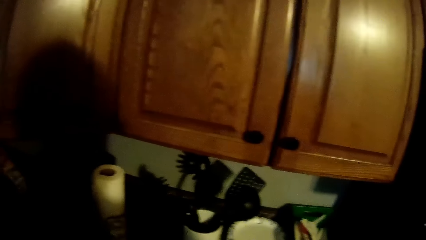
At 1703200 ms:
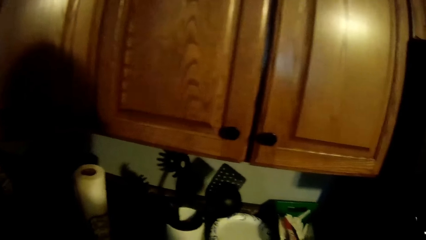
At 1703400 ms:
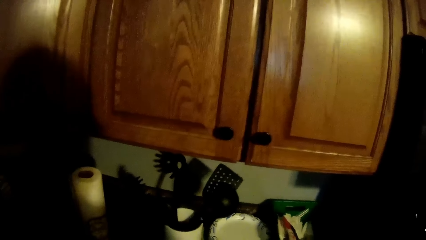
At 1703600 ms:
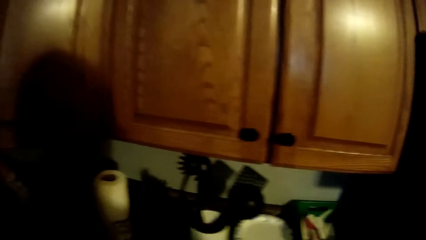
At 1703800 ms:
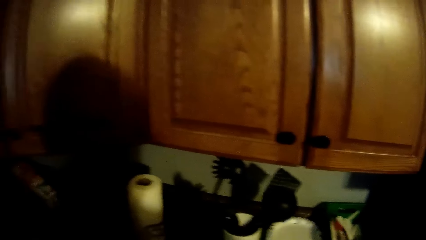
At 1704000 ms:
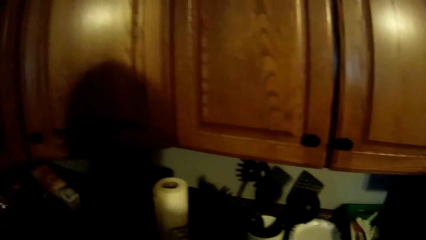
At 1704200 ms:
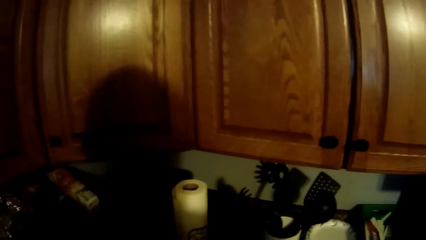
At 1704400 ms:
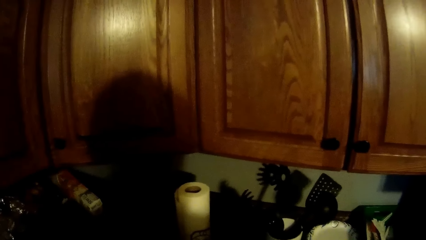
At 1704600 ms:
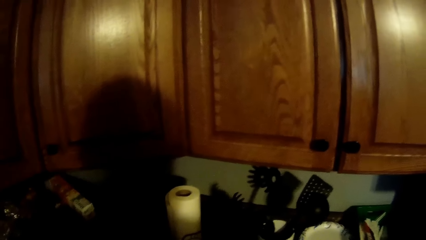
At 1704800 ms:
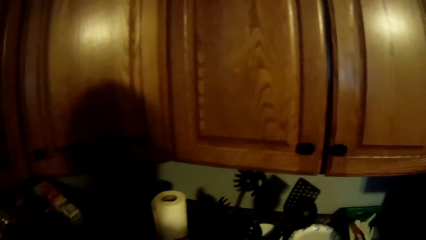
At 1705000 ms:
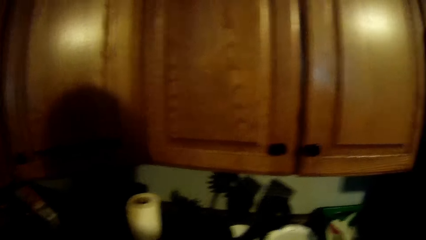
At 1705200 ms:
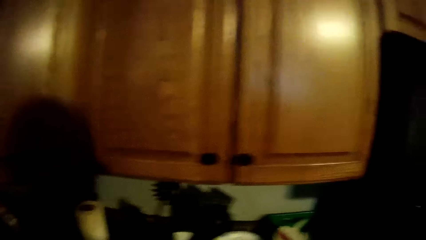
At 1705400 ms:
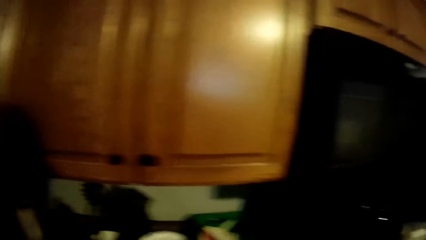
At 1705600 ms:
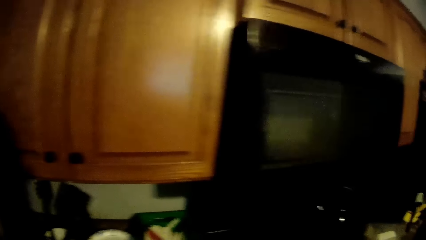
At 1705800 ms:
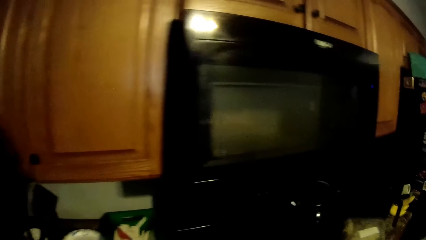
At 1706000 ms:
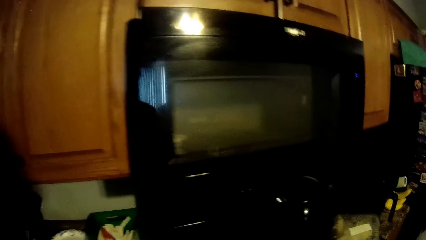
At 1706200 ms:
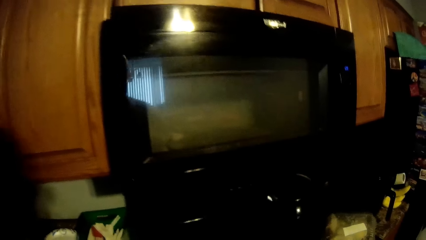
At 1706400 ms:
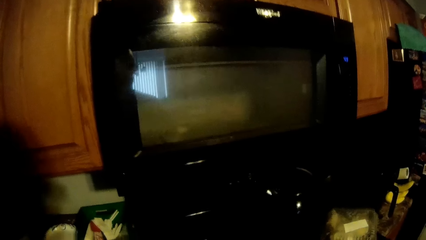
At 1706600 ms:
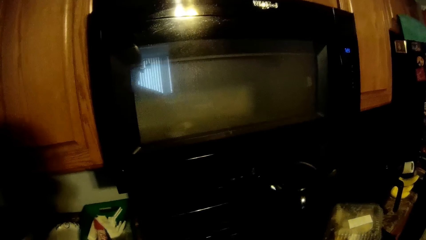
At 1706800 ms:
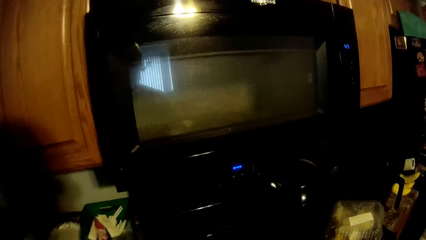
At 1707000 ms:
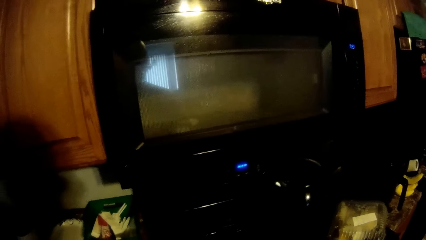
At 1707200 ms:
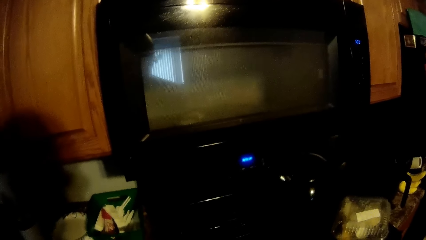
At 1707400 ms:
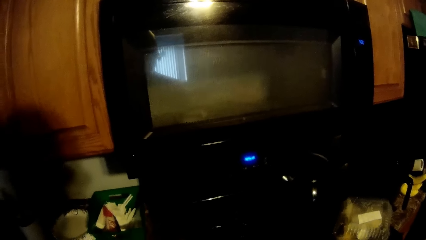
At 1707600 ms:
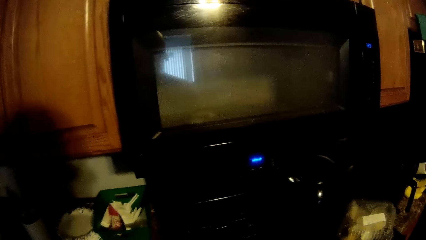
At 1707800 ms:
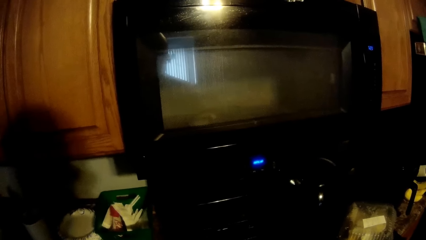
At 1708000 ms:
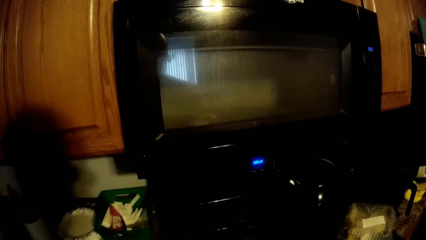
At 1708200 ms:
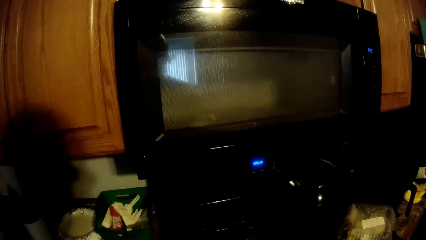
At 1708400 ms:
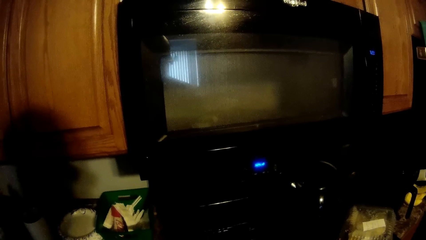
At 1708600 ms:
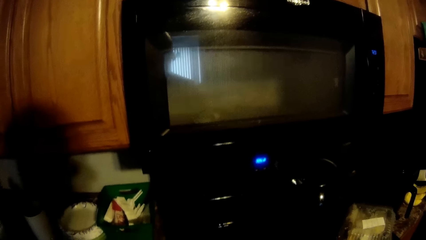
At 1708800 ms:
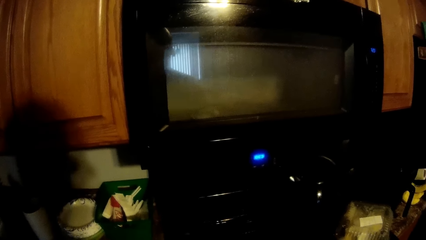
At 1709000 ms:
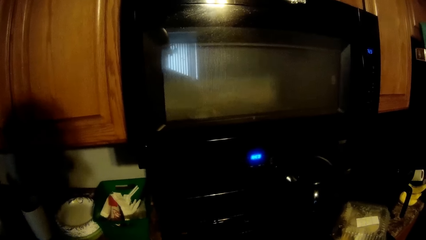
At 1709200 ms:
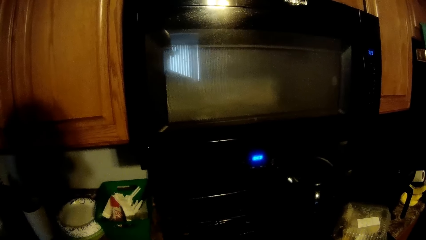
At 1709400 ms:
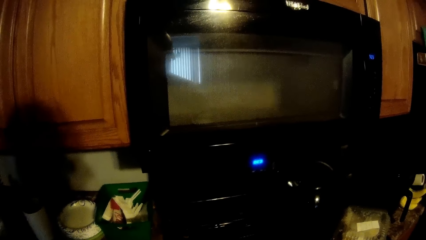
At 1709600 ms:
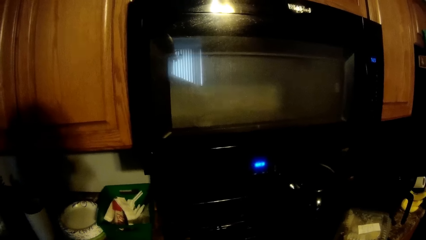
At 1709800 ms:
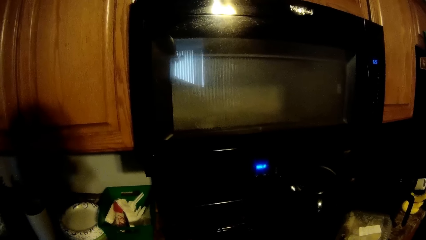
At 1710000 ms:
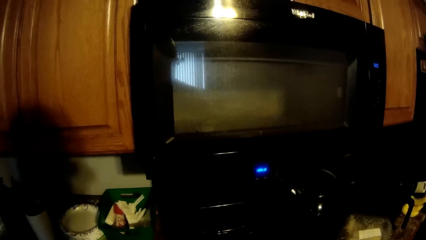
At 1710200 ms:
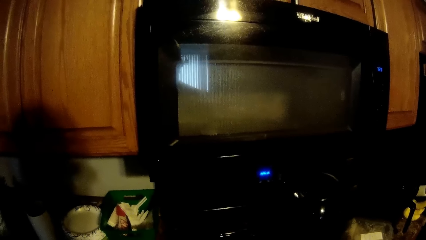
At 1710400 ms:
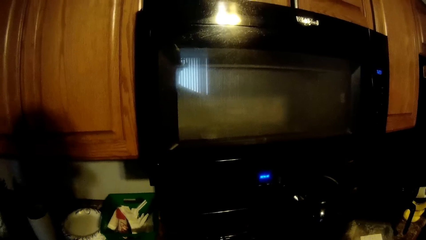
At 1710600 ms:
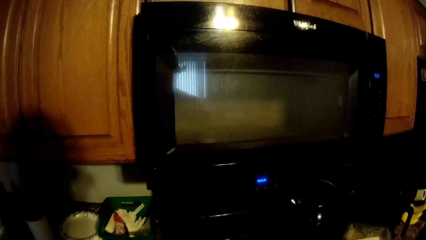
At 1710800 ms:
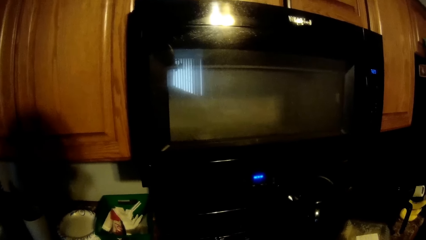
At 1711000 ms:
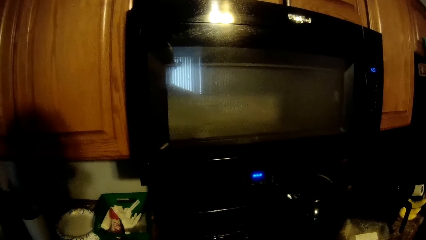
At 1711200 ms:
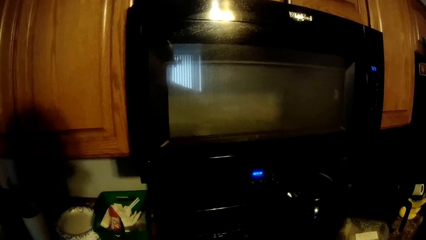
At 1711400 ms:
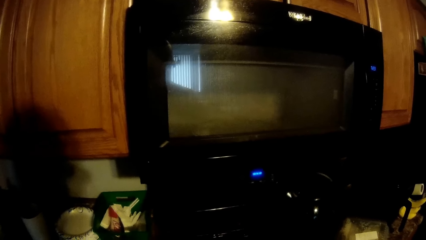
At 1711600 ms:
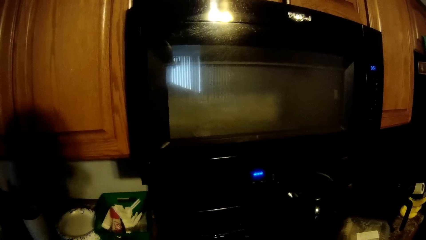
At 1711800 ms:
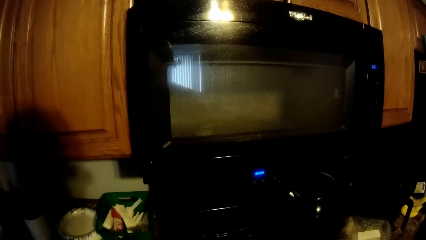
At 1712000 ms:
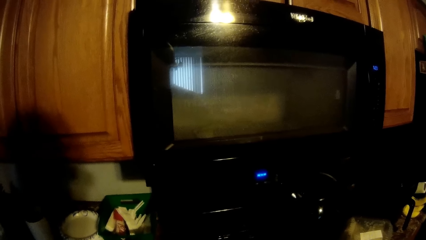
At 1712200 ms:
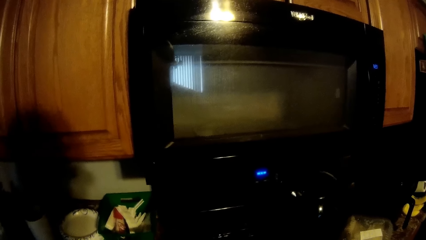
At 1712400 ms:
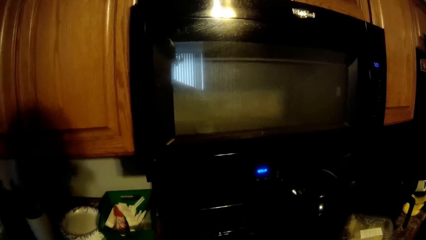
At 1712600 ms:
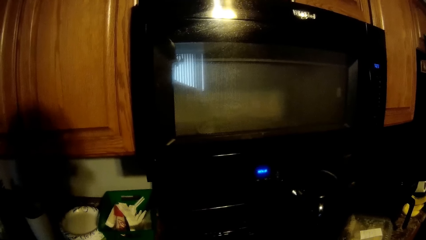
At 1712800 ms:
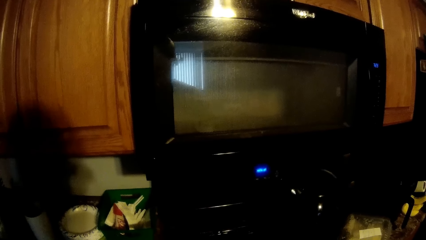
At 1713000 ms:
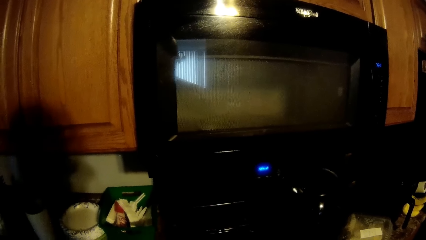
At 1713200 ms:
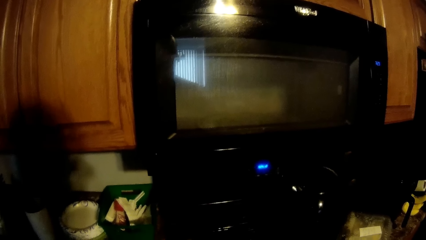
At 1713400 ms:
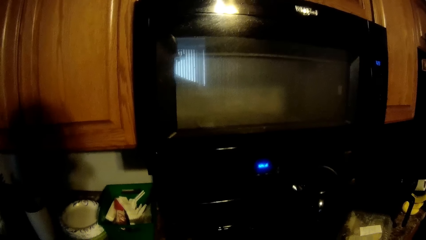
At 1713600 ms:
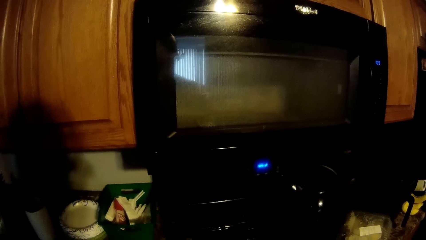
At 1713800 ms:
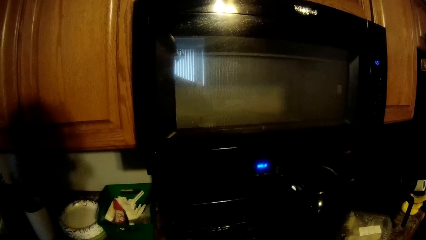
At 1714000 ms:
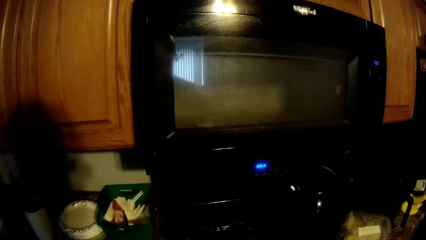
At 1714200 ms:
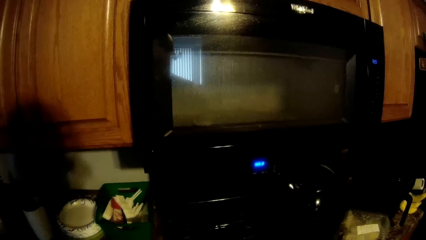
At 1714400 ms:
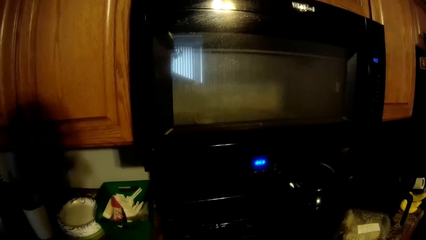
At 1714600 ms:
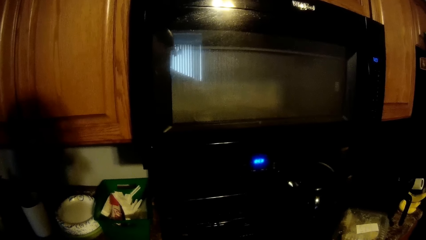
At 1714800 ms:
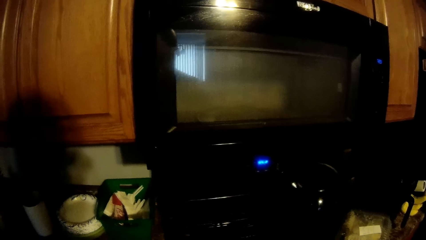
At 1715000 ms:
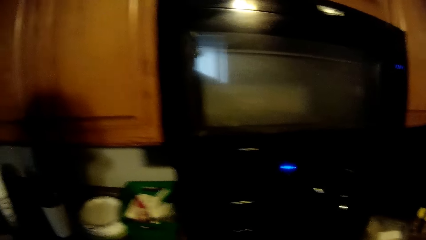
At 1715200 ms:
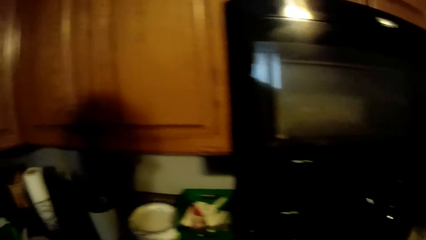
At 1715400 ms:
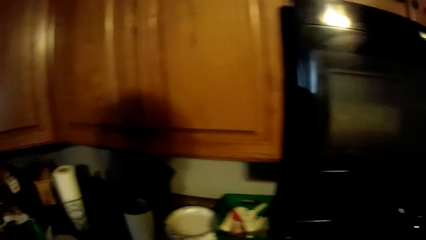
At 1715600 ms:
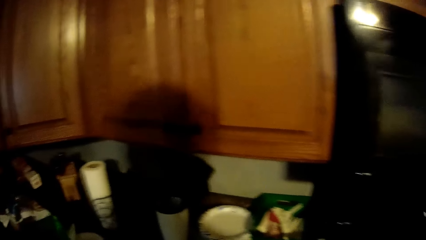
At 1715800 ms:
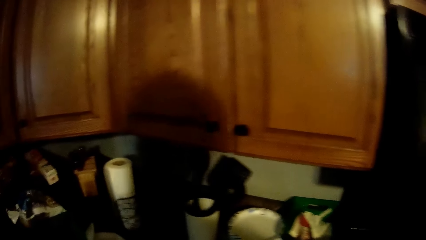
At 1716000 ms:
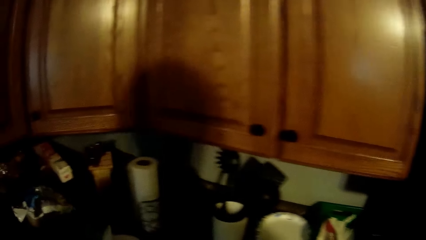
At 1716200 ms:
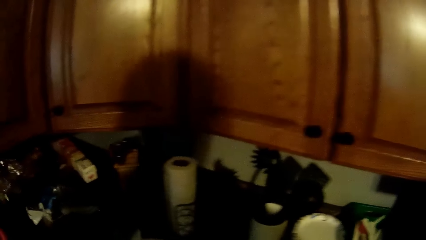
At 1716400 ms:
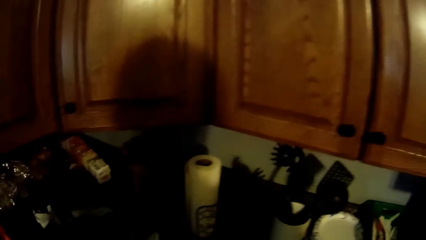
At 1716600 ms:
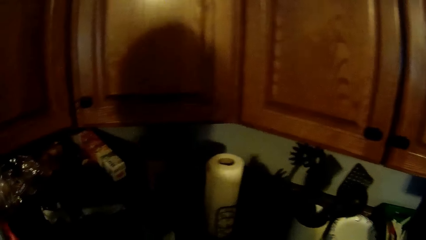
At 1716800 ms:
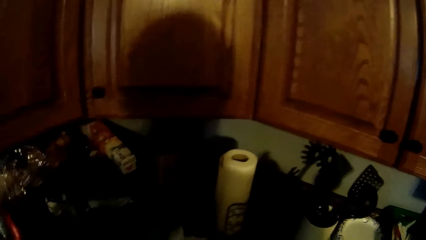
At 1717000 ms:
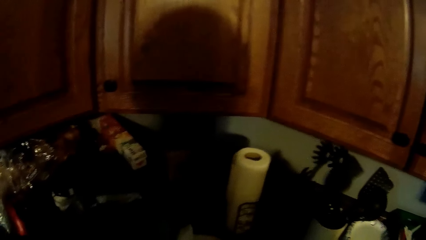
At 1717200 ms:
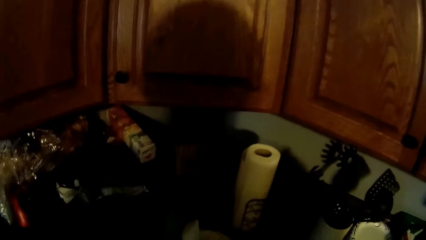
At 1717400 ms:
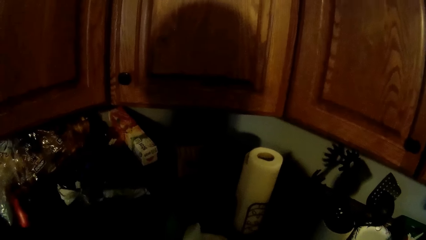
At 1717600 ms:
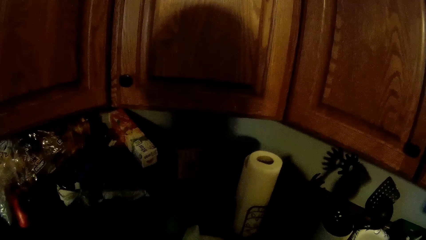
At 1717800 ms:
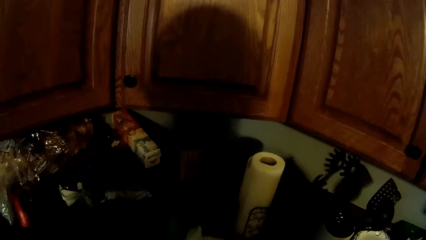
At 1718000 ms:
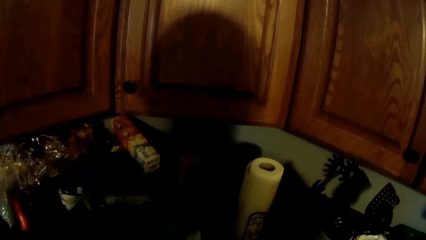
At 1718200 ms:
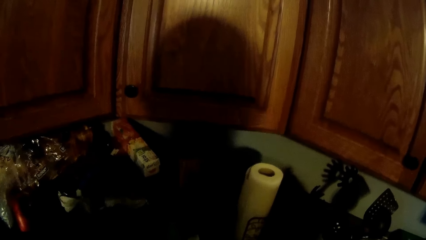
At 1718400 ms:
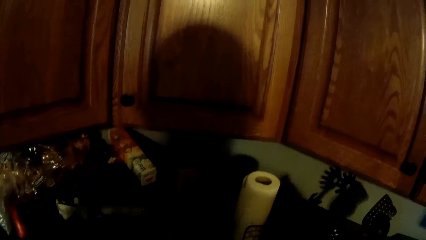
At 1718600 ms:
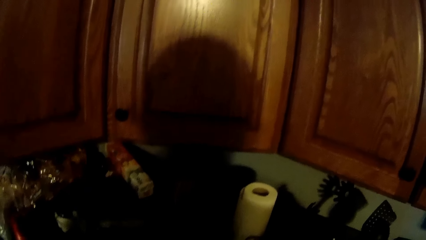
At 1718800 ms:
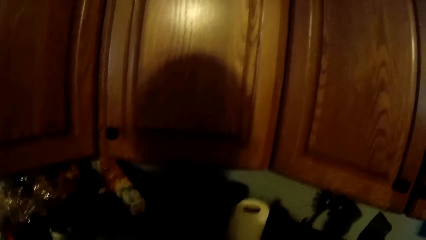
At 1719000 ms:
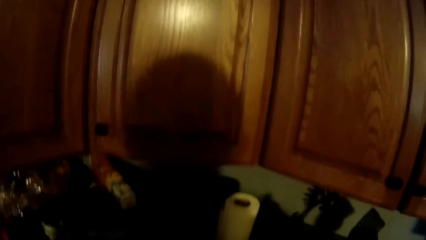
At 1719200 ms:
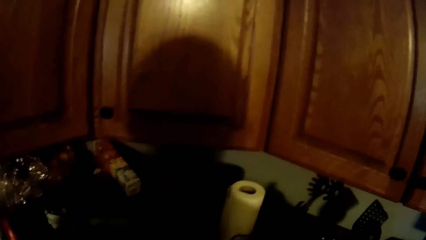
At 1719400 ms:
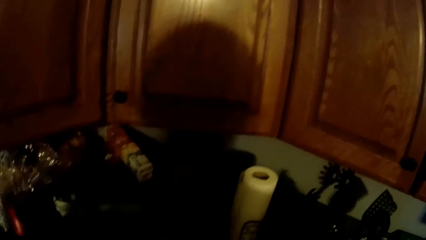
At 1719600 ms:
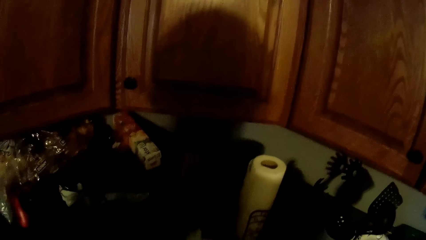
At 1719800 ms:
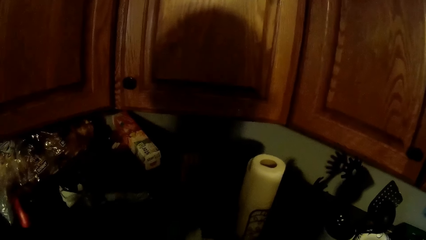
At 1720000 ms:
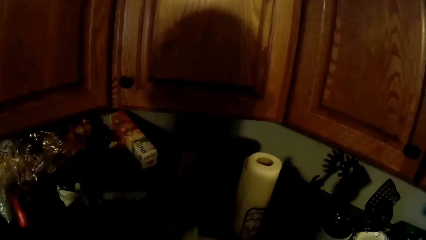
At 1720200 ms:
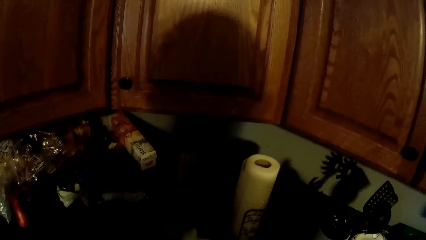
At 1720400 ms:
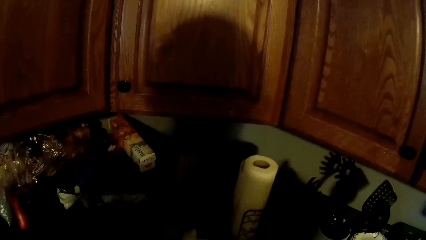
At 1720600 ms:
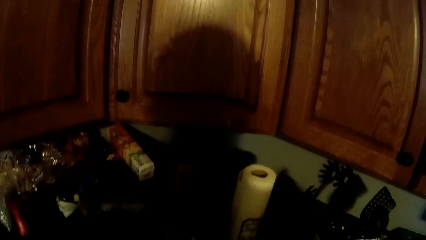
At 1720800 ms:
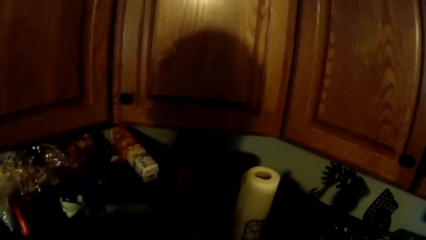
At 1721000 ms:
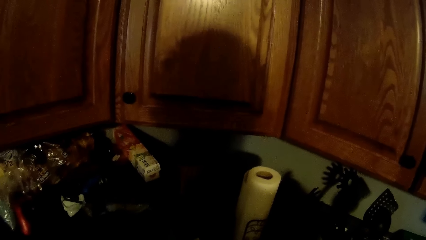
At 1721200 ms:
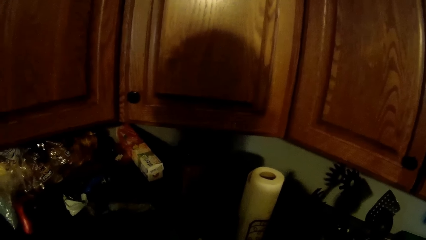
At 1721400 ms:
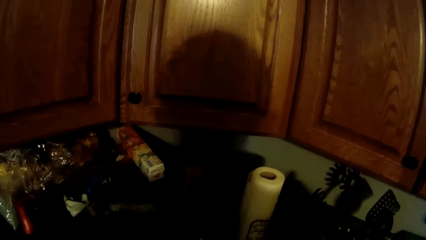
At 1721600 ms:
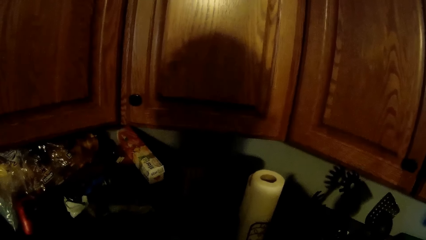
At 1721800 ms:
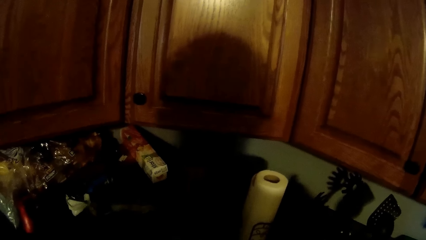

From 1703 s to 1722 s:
The camera wearer looks around repeatedly.
